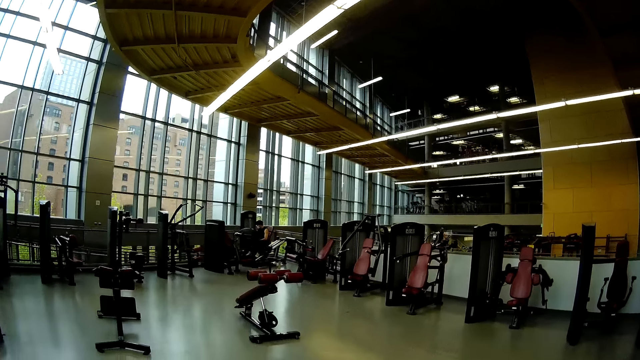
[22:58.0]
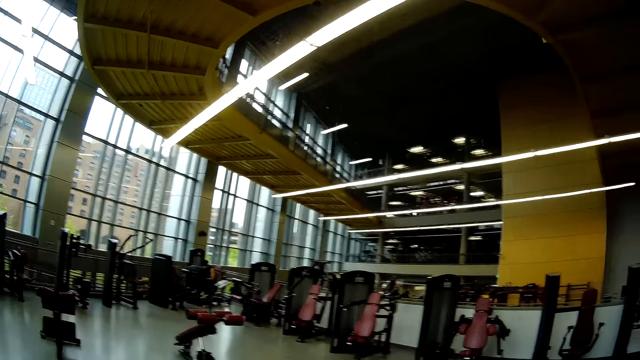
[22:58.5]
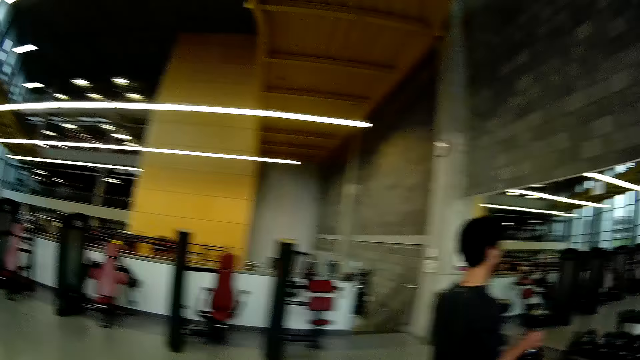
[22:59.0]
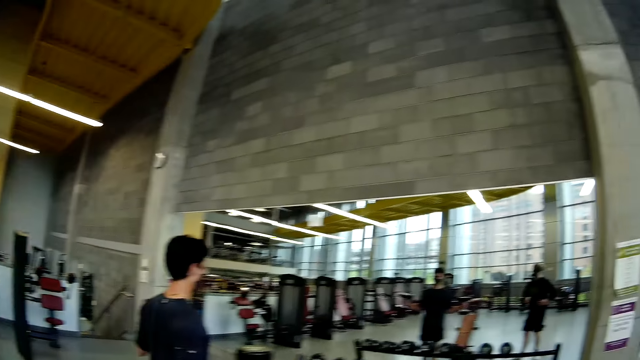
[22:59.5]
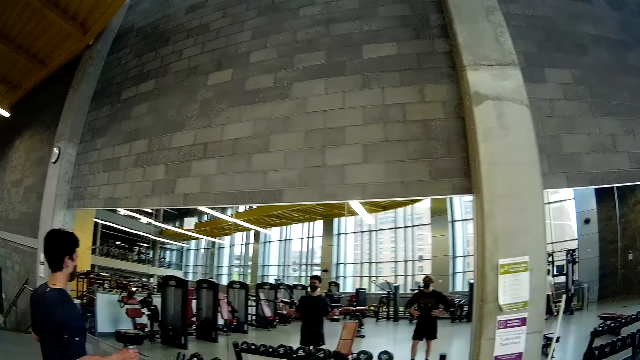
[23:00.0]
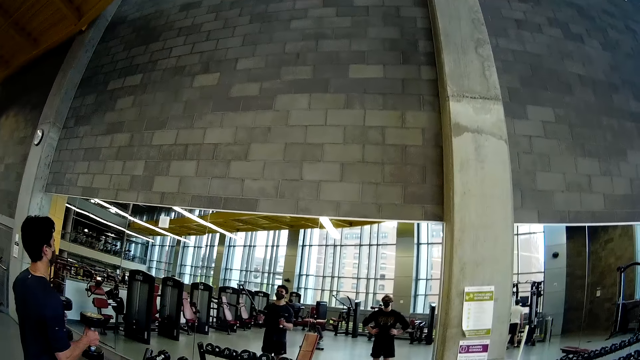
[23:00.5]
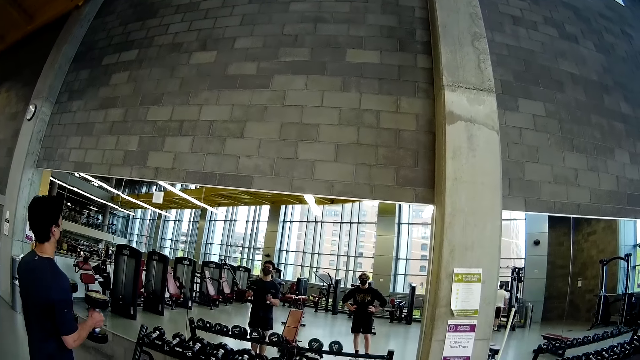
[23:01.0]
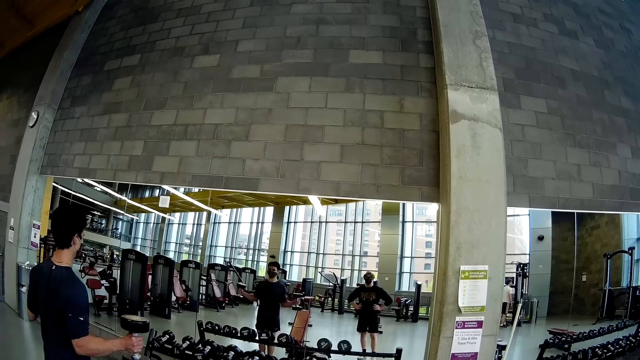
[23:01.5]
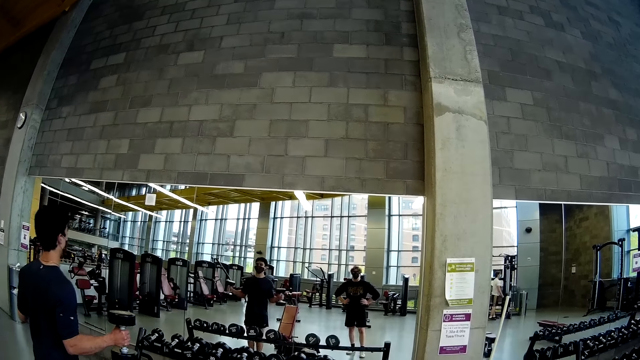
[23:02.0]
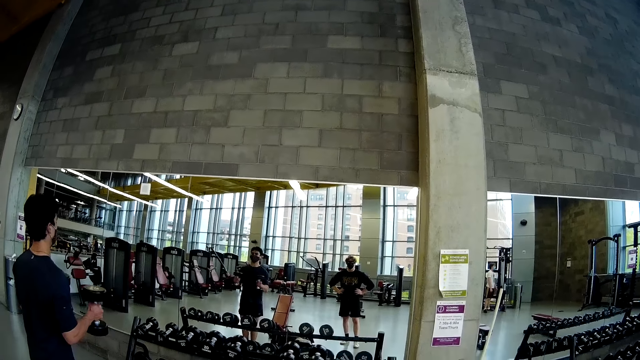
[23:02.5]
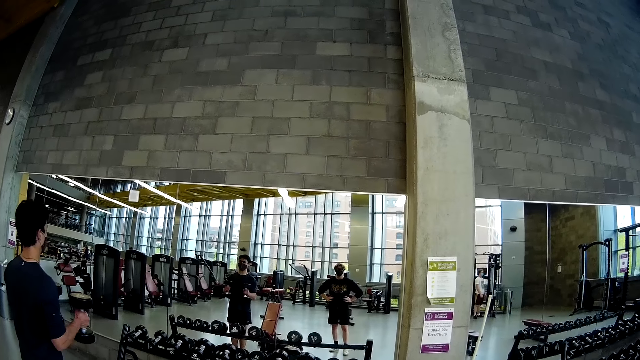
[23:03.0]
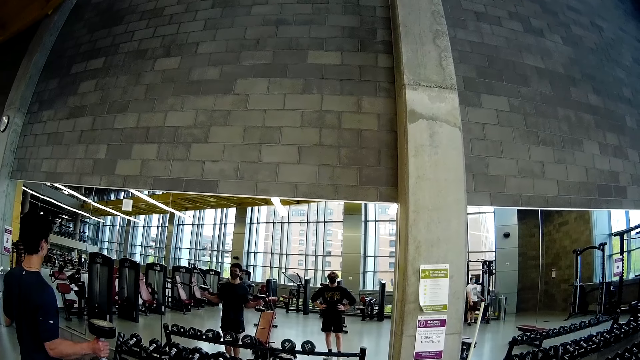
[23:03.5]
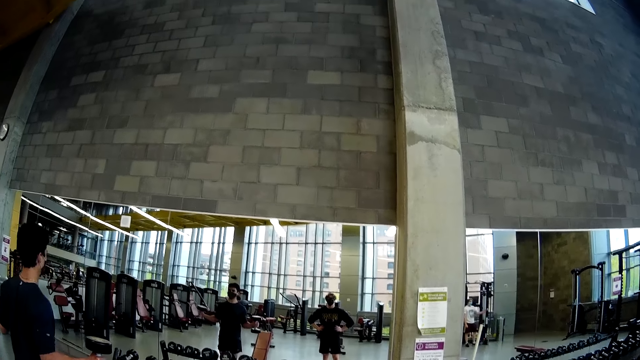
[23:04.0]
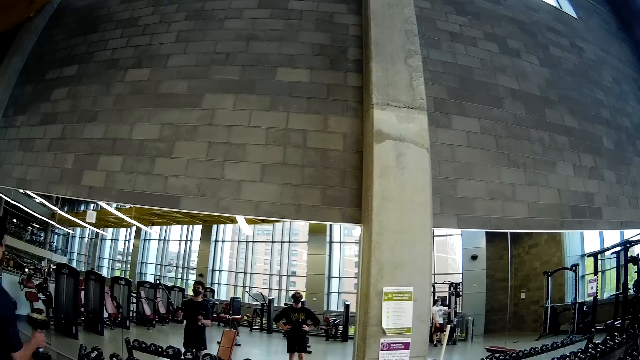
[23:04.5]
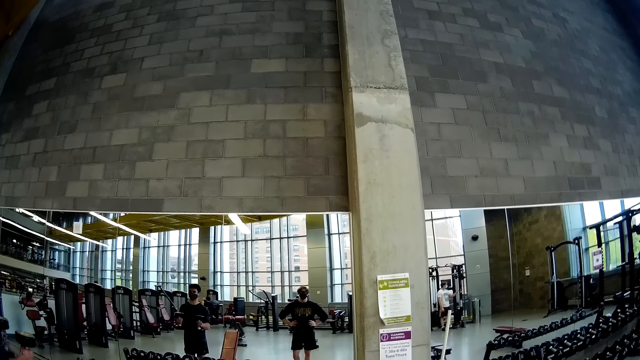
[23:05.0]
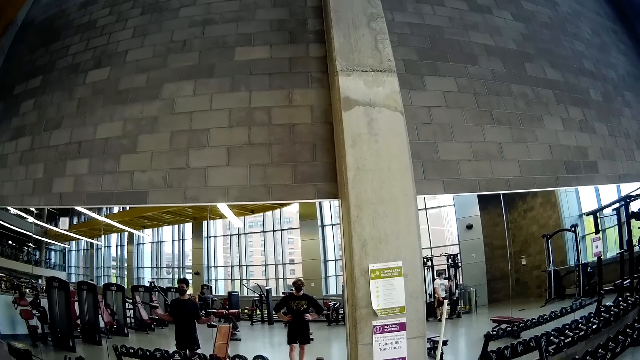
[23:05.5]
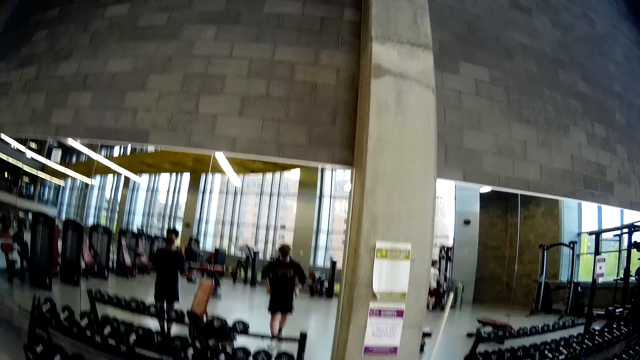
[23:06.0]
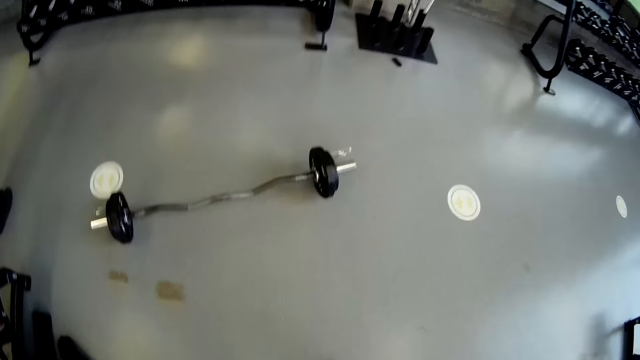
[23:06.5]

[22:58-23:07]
The camera wearer stands on the floor. The man lifts weights in a gym.

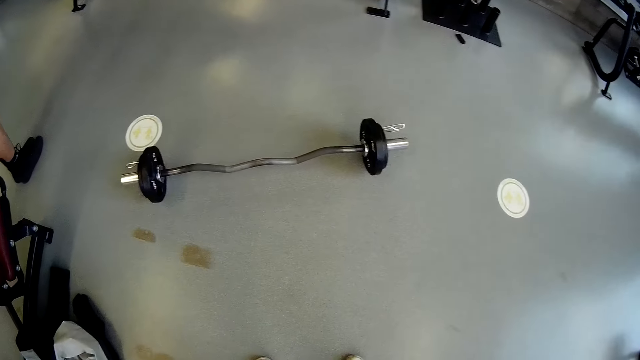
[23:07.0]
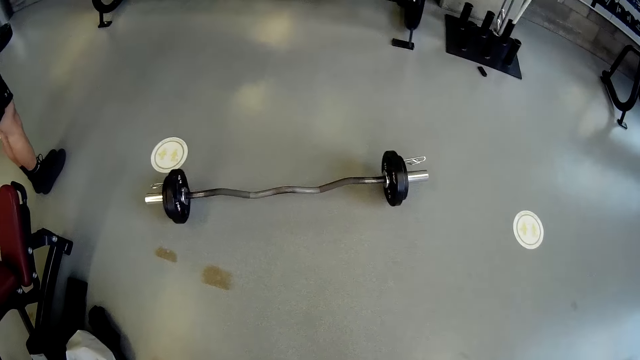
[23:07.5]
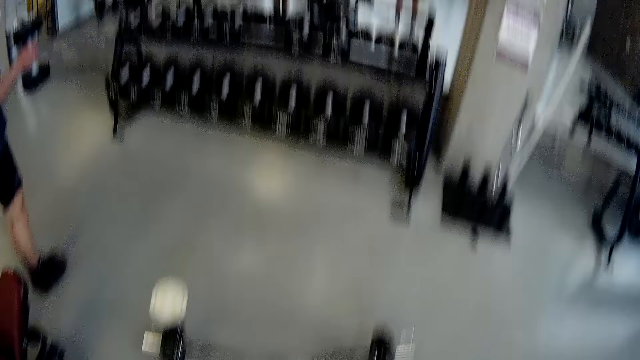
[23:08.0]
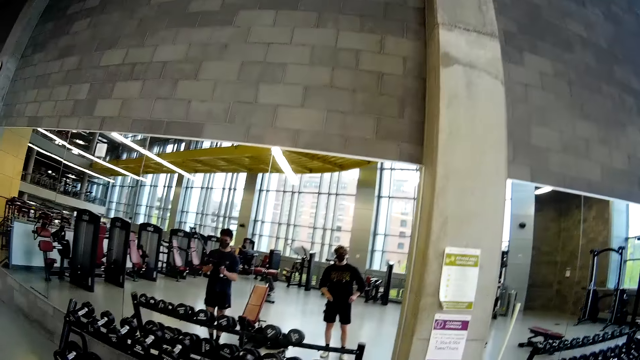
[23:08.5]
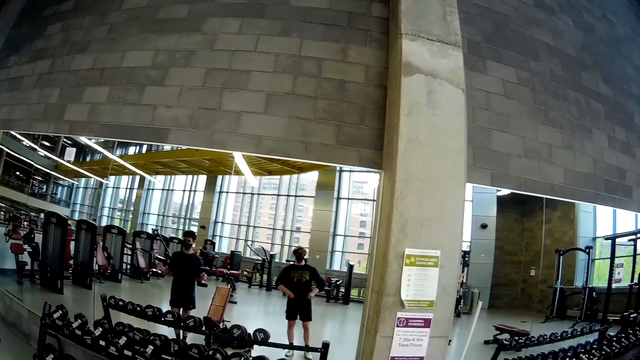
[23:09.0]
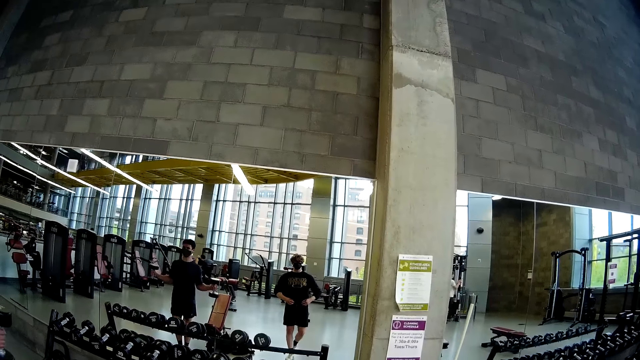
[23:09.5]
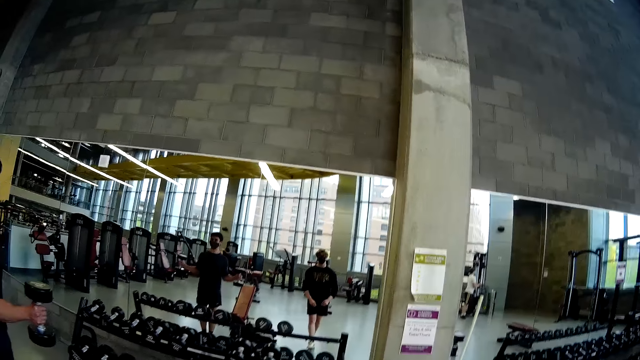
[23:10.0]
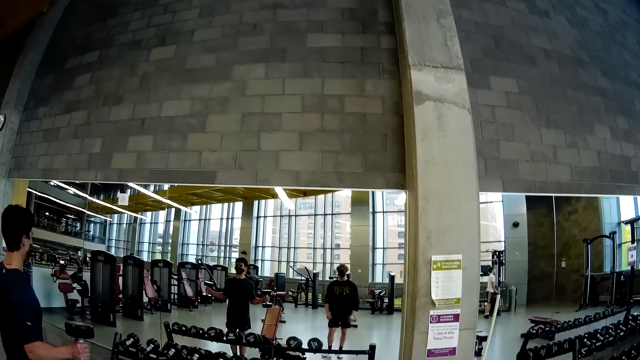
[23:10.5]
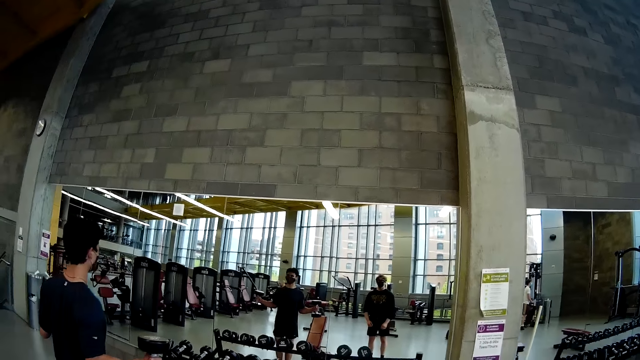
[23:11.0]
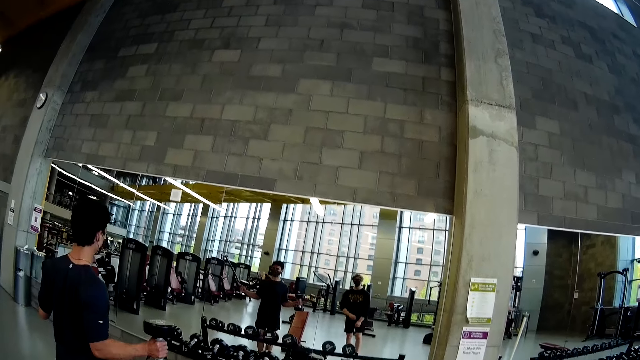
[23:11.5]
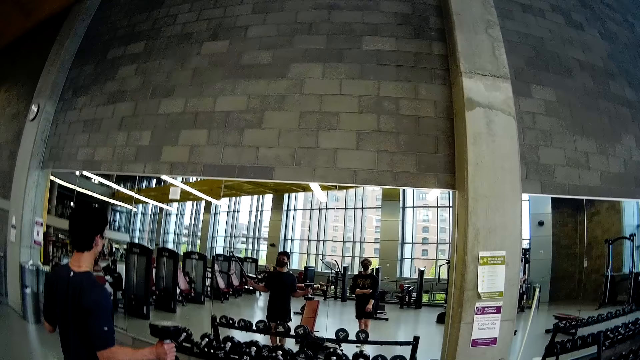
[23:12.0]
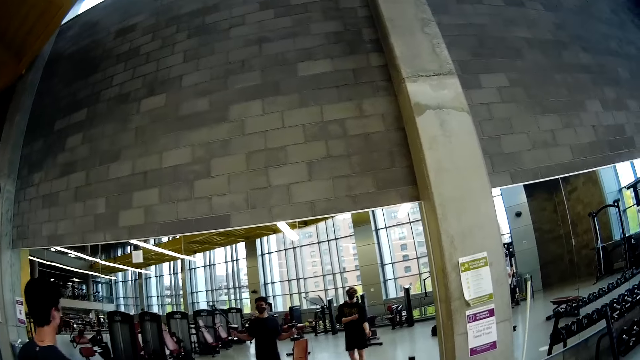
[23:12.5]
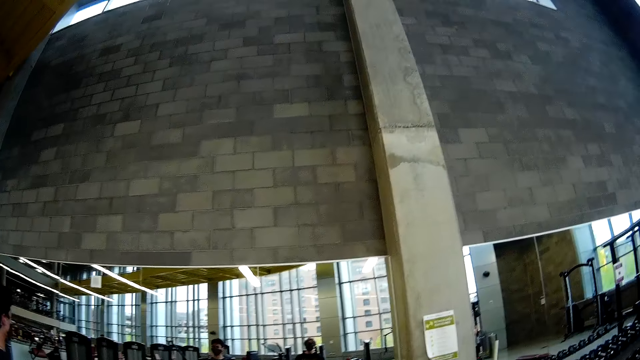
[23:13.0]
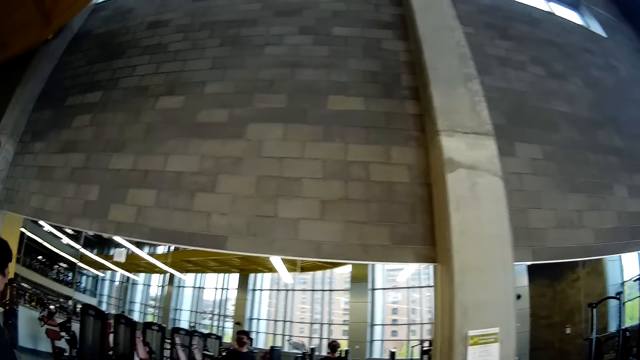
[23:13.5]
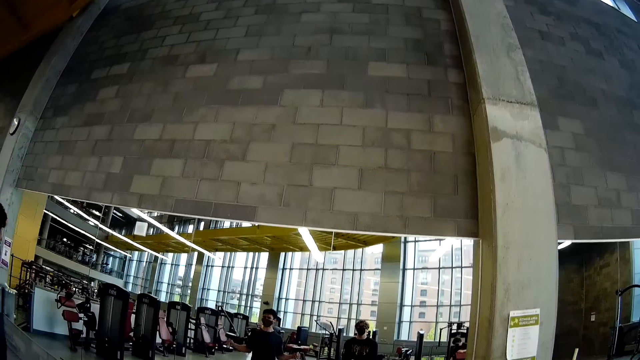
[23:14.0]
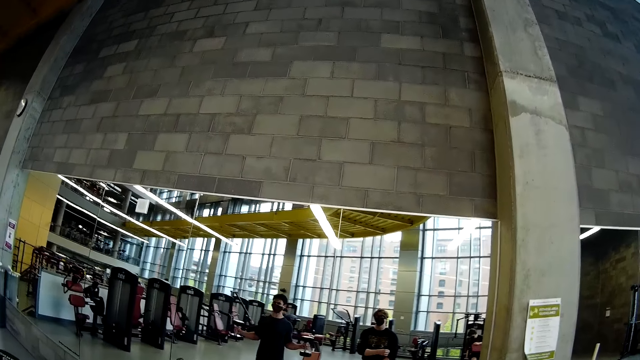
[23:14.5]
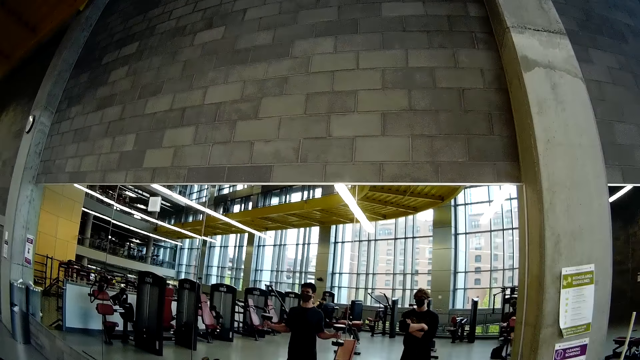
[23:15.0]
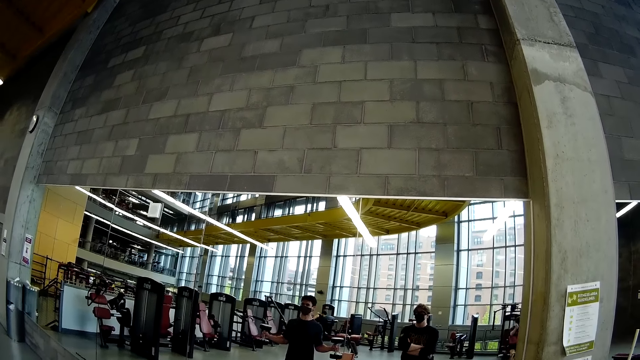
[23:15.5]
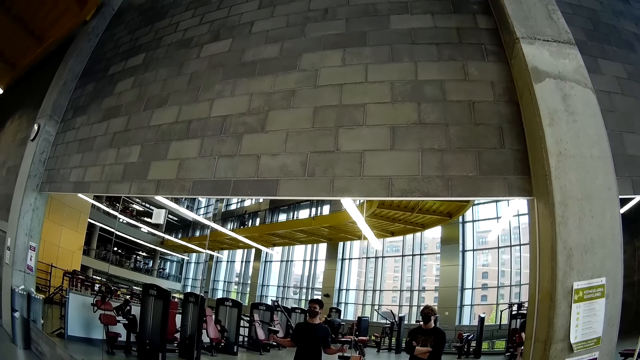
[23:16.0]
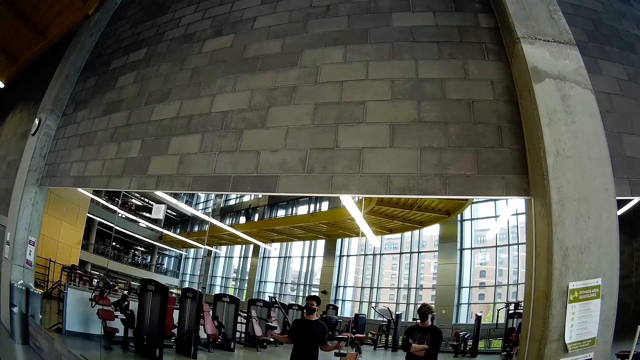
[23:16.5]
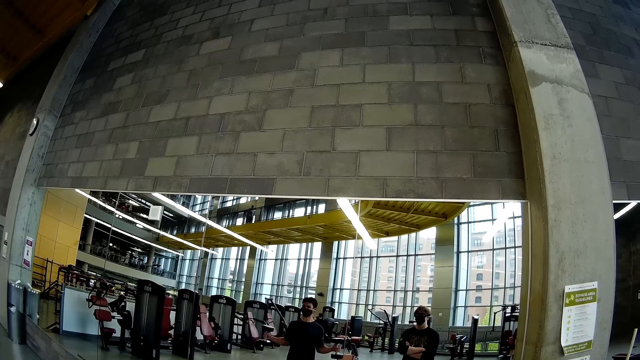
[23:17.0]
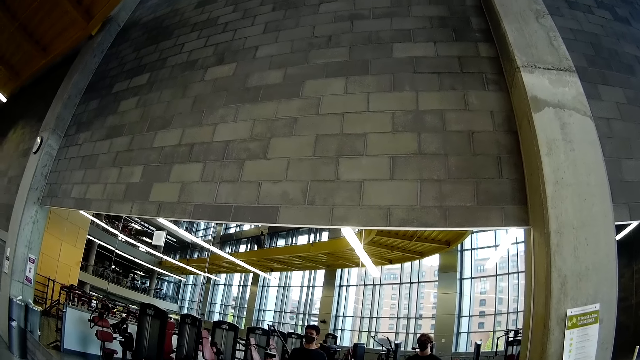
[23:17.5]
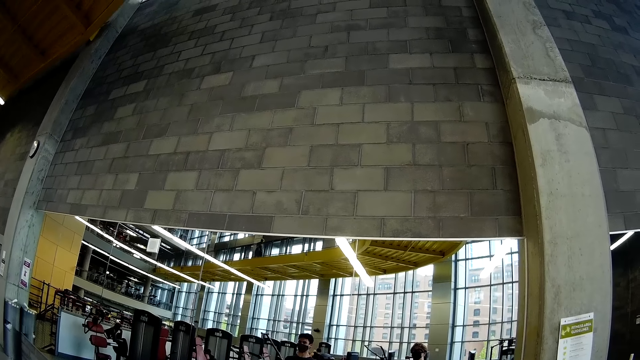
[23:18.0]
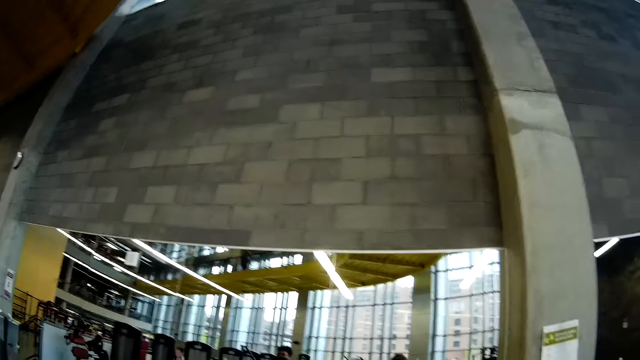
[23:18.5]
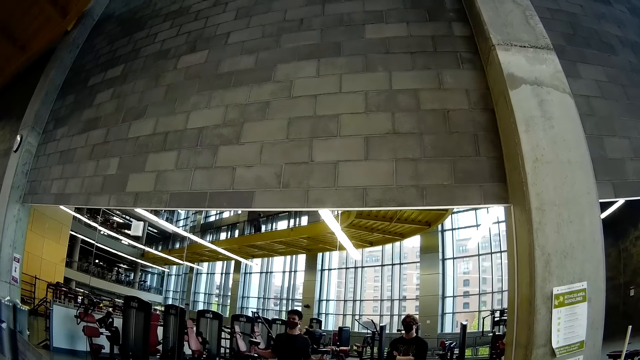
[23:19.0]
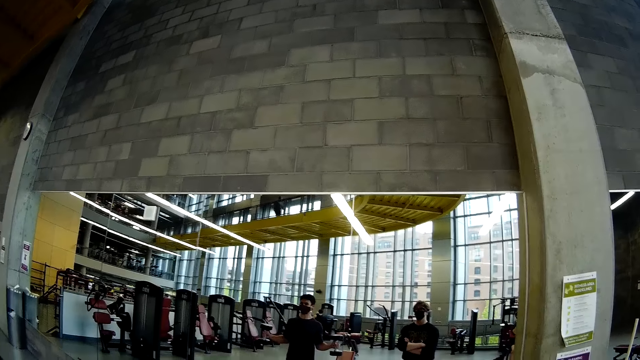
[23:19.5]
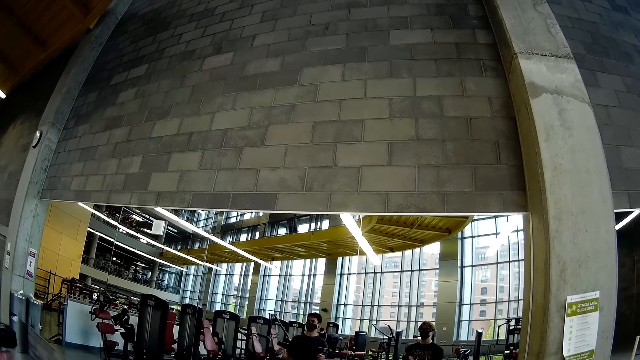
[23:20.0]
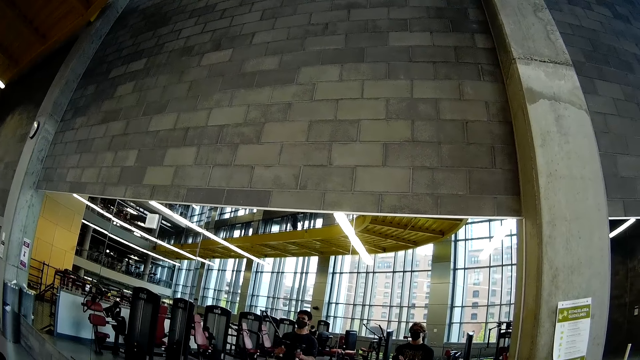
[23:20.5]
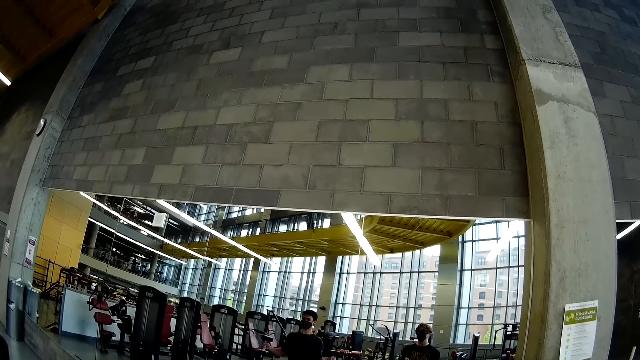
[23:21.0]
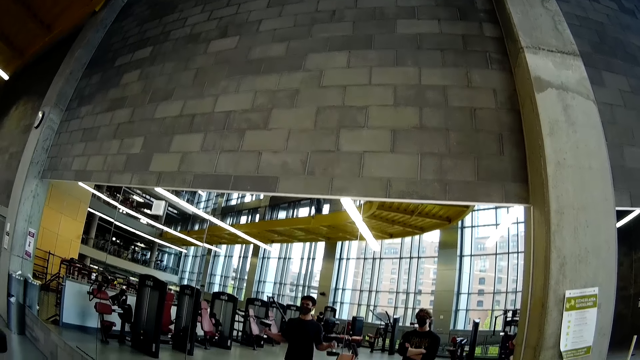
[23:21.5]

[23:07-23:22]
The camera wearer adjusts his shorts with both hands. He adjusts his shirt with his right hand.
